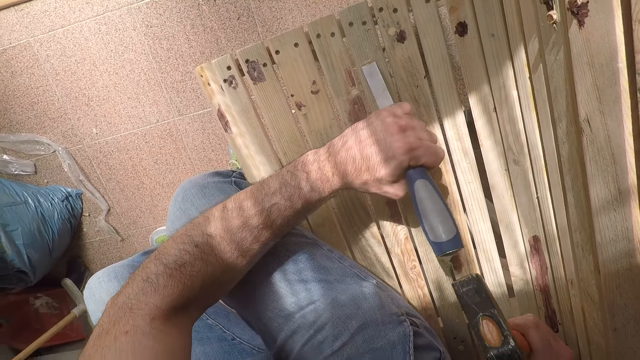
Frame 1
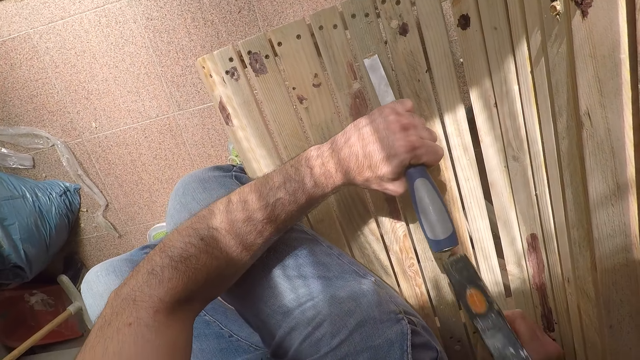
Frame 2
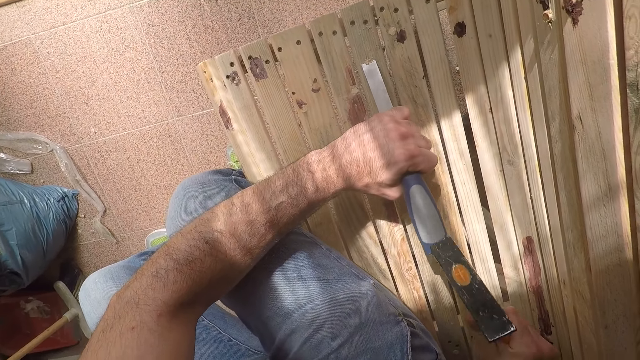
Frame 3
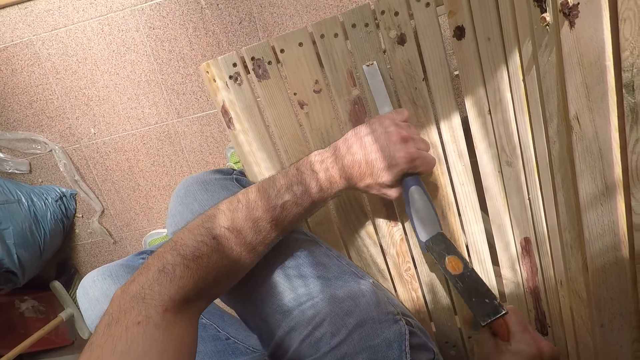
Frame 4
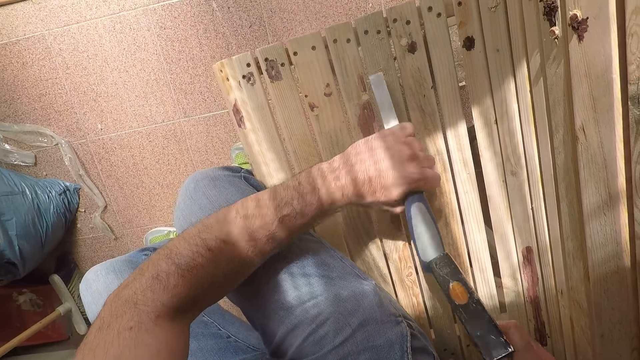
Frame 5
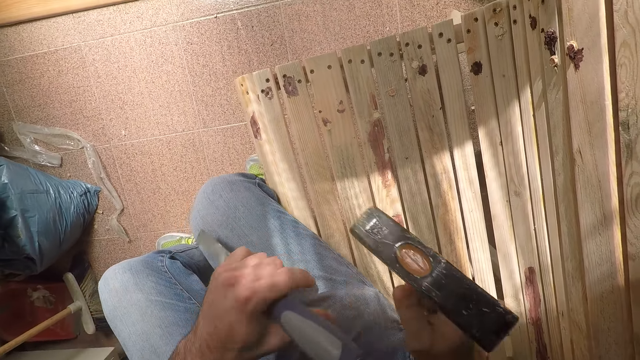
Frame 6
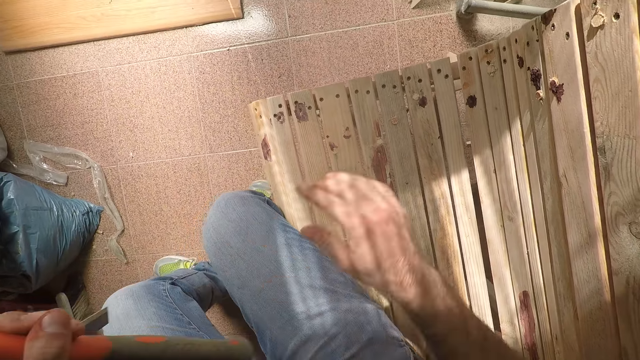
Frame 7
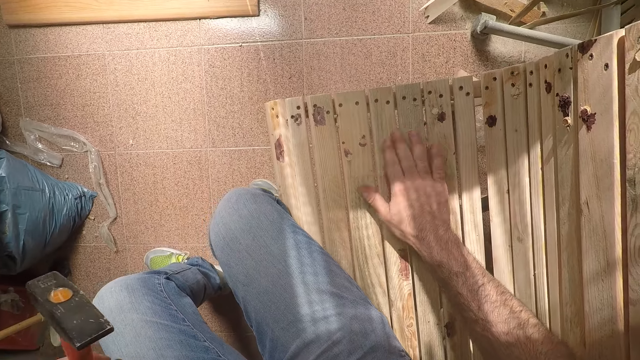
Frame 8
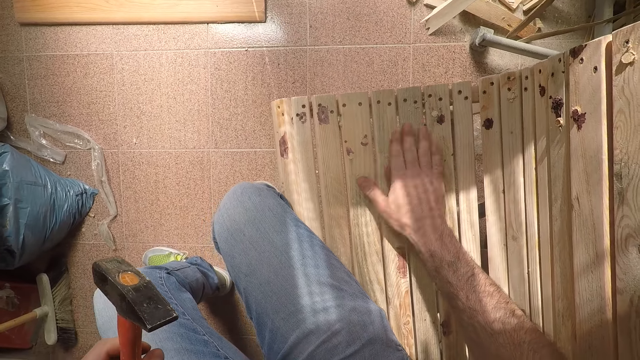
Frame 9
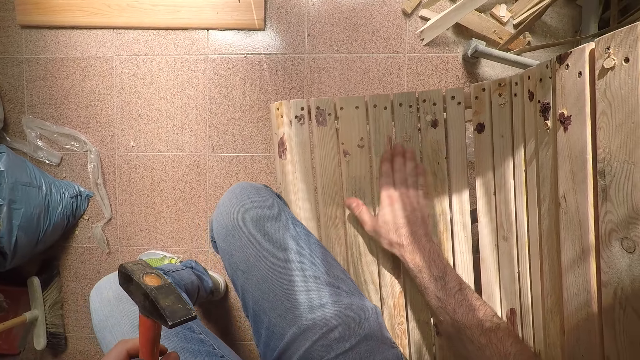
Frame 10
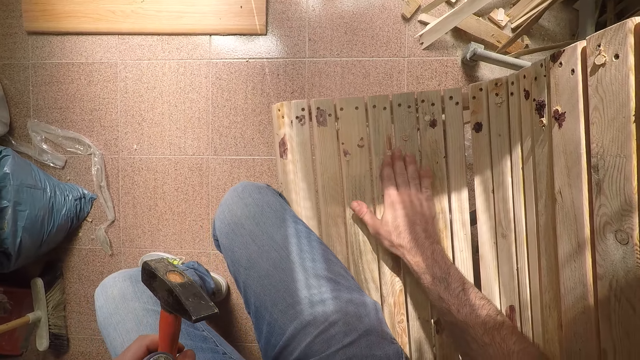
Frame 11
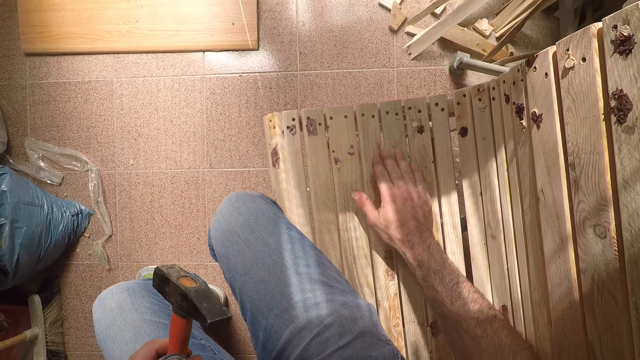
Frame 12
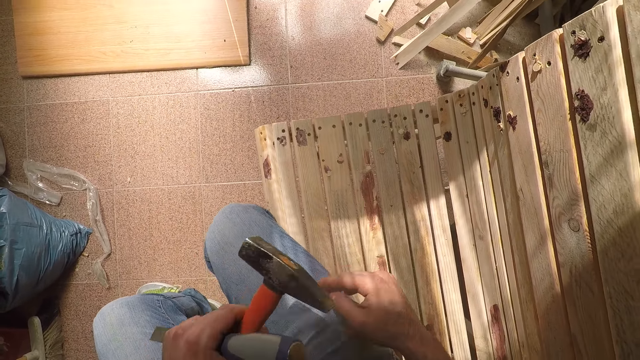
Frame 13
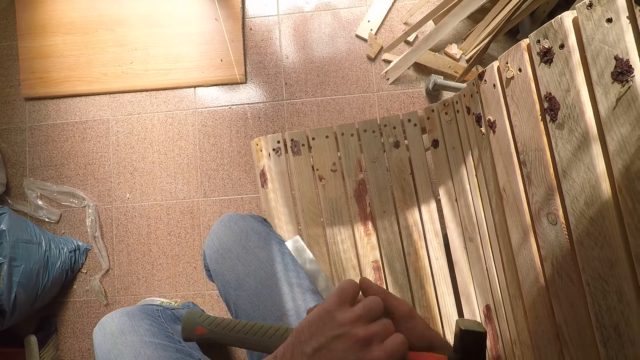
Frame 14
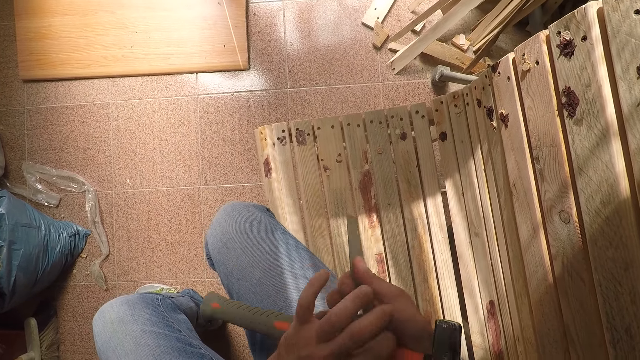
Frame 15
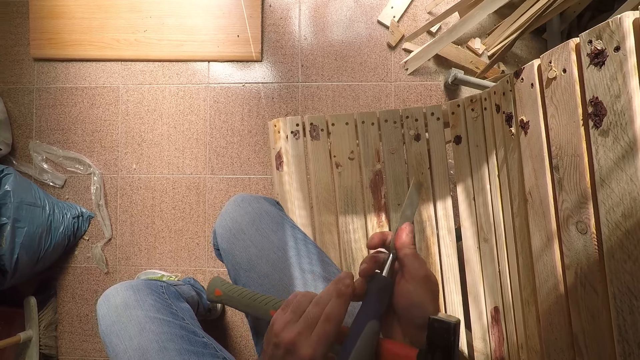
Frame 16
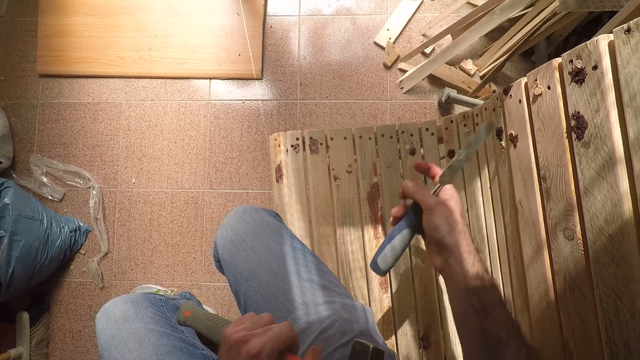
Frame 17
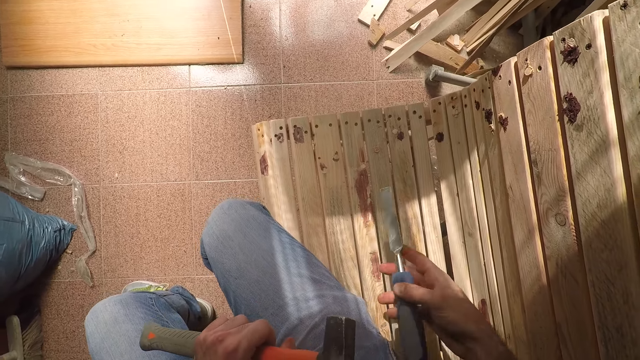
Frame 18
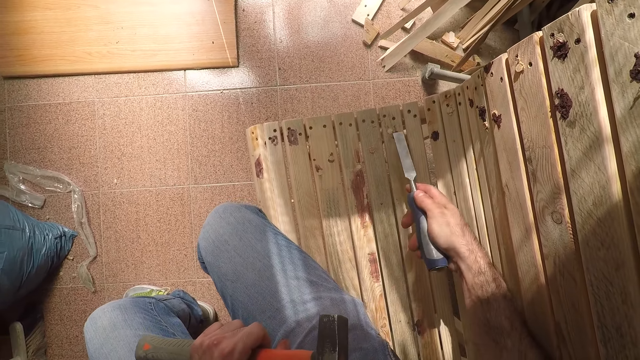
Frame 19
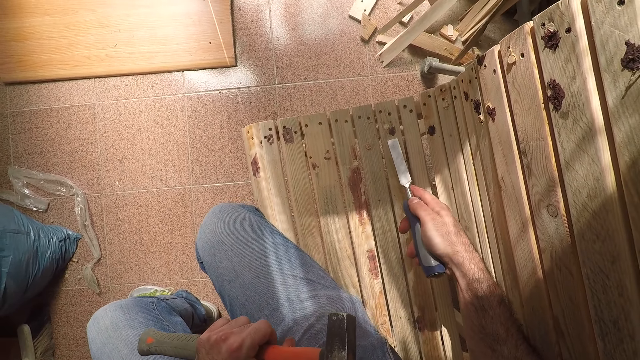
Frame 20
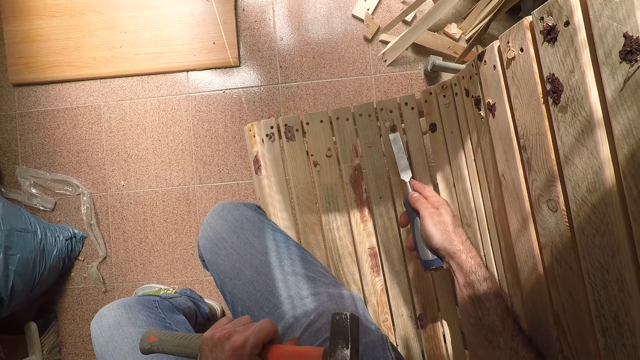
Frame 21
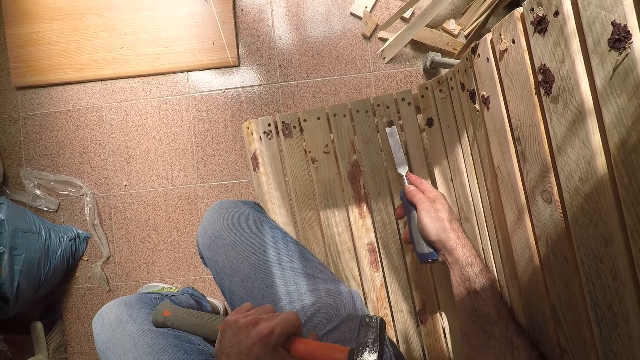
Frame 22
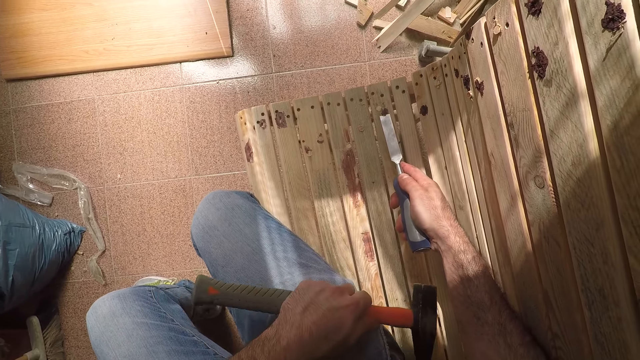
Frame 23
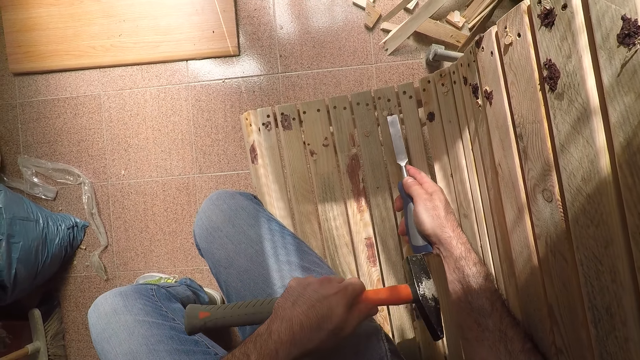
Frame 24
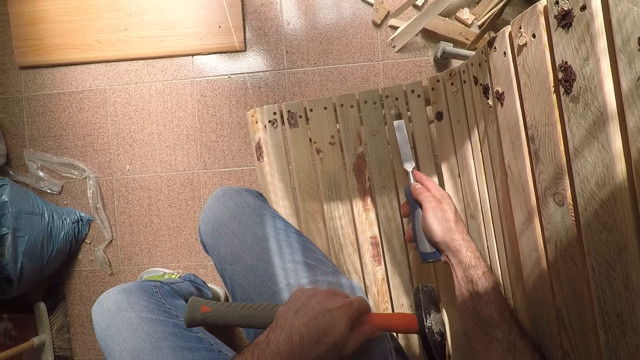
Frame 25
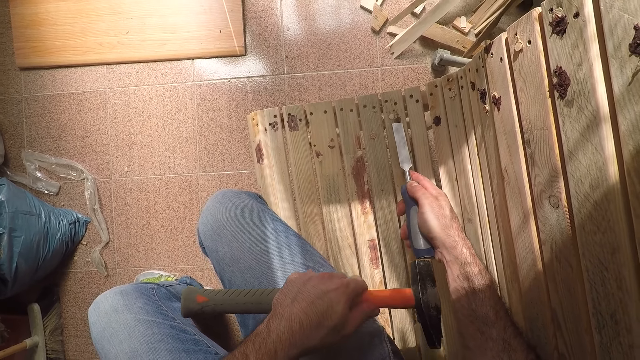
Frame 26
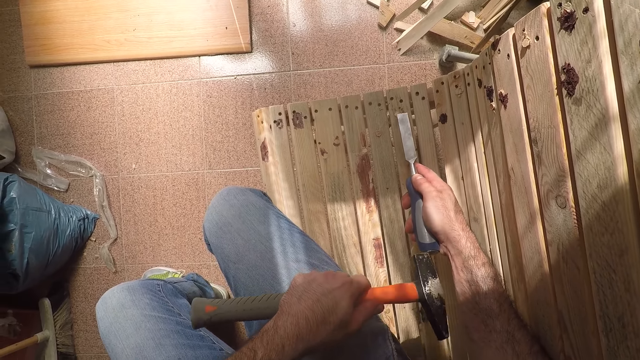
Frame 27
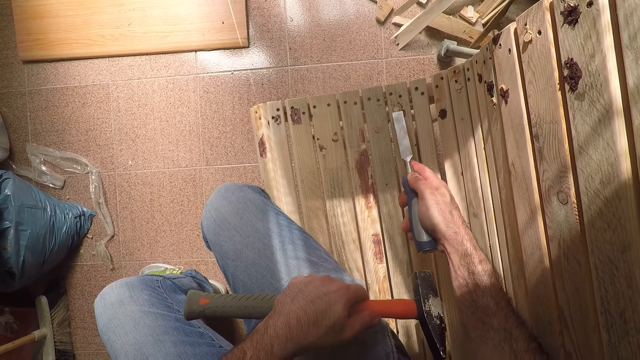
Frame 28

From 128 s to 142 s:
The camera wearer passes the hammer to his left hand. He cleans off the paint on the bench with his right hand. He passes the chisel to his right hand. He places the edge of the chisel in his right hand close to a paint stain on the bench. He hits the chisel handle with the hammer in his left hand.

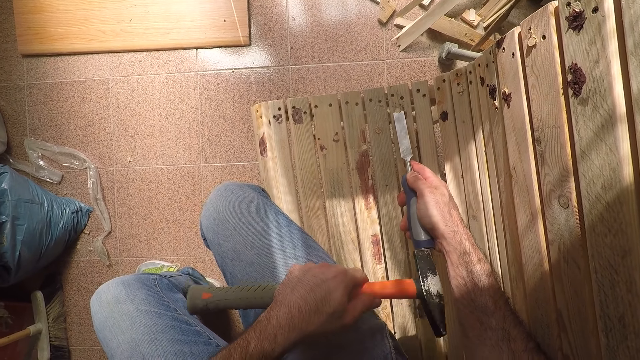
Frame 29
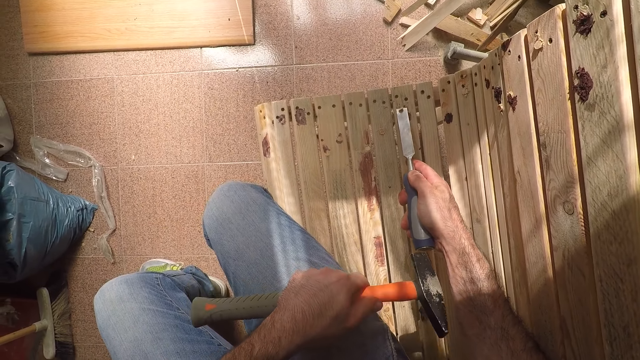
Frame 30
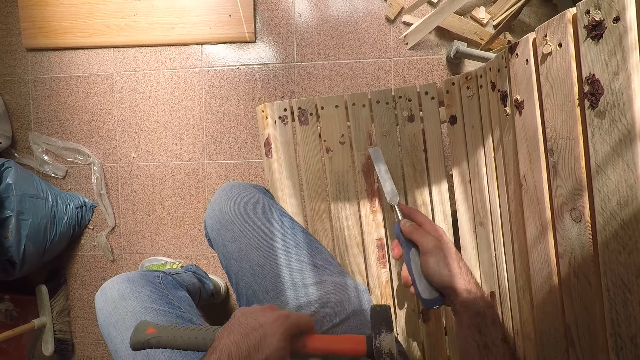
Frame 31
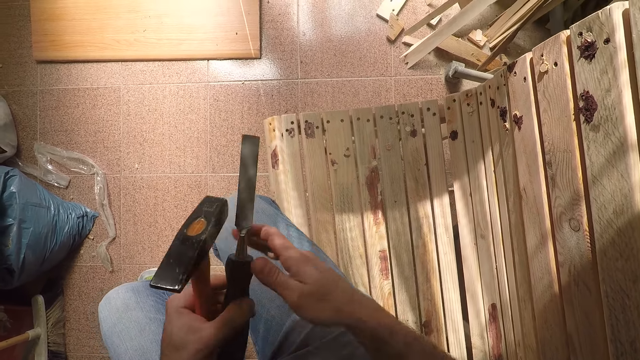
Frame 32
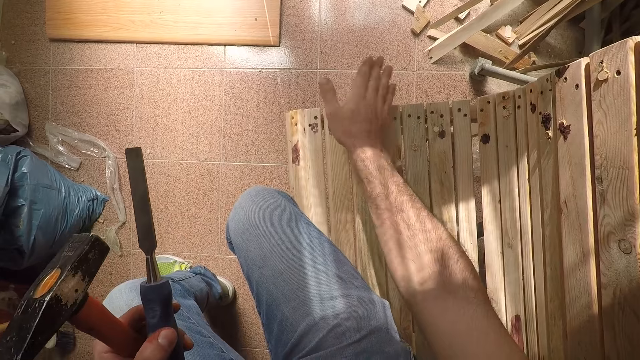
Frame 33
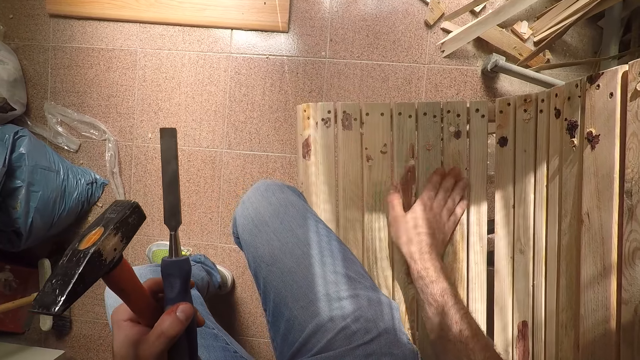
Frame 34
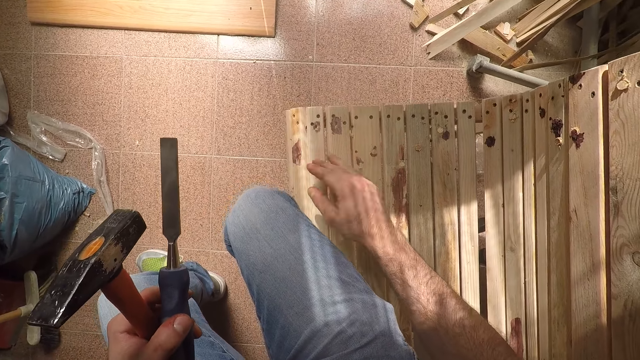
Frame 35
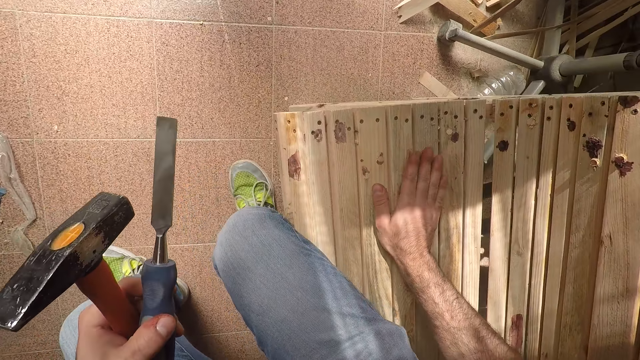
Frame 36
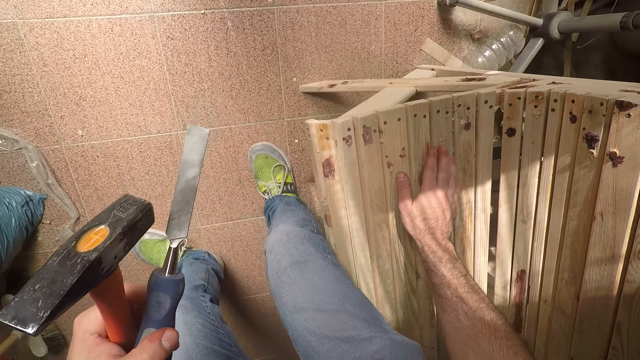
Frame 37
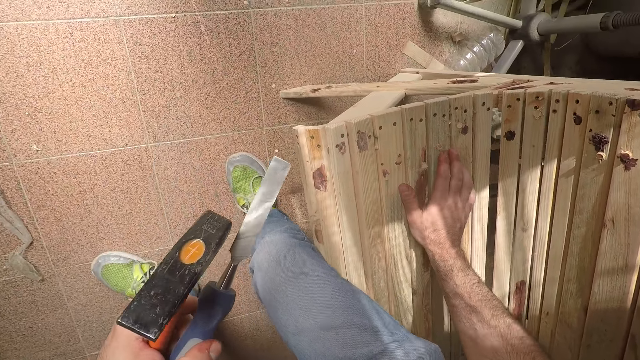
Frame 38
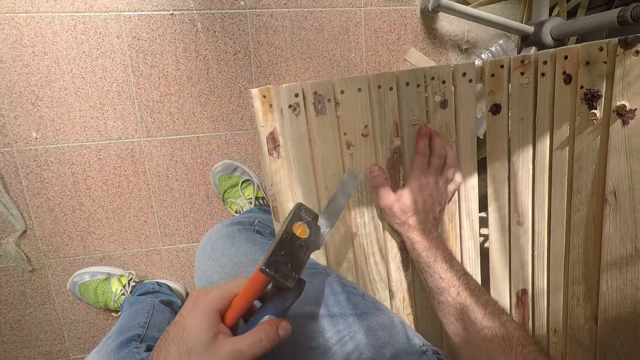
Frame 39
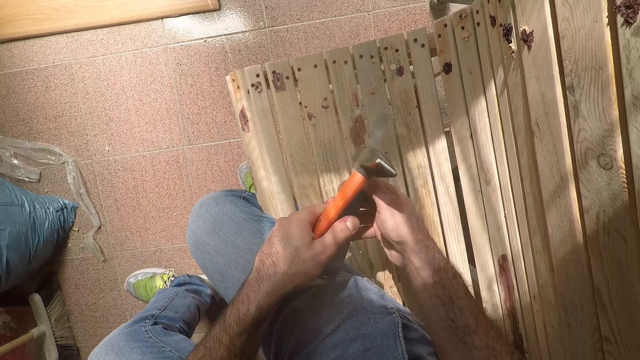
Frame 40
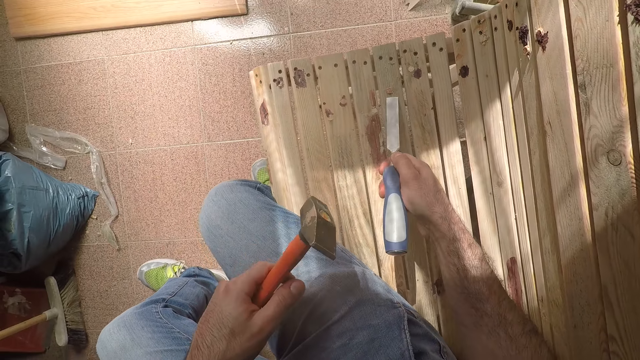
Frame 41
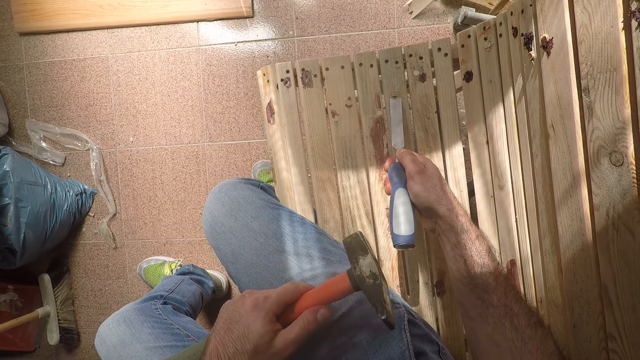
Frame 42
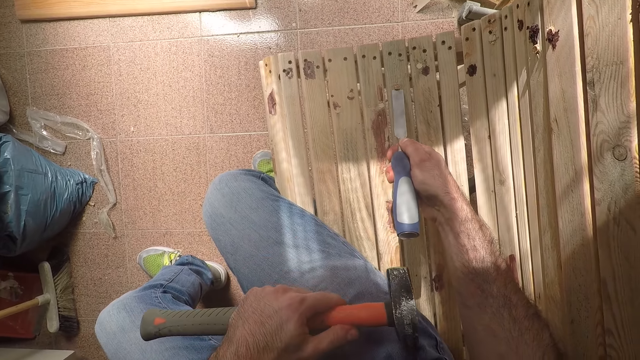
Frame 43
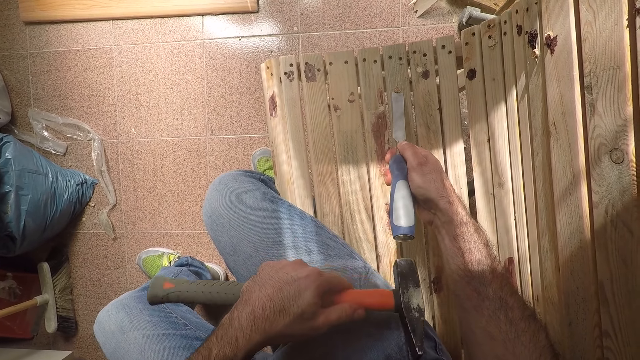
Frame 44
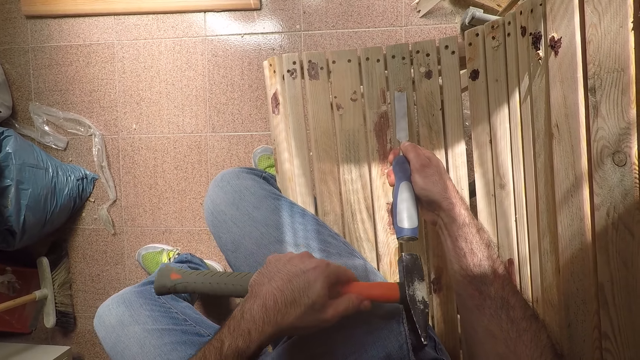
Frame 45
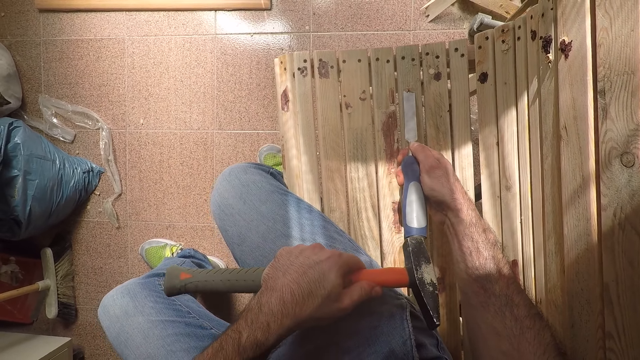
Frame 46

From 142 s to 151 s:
The camera wearer passes the chisel to his left hand. He cleans off the paint on the bench with his right hand. He stands up and sits on the bench. He passes the chisel to his right hand. He places the edge of the chisel in his right hand close to a paint stain on the bench. He hits the chisel handle with the hammer in his left hand.
